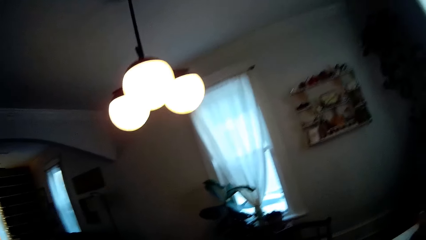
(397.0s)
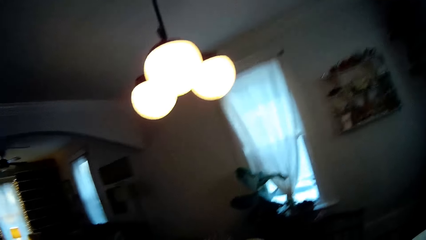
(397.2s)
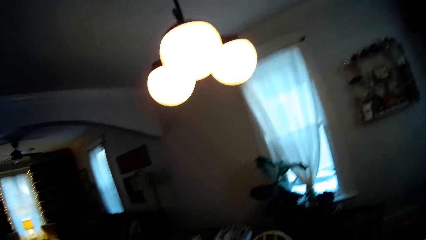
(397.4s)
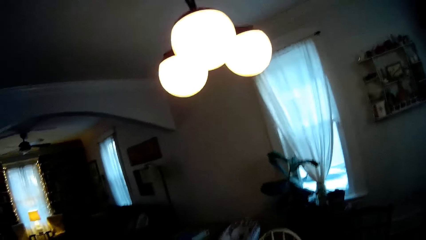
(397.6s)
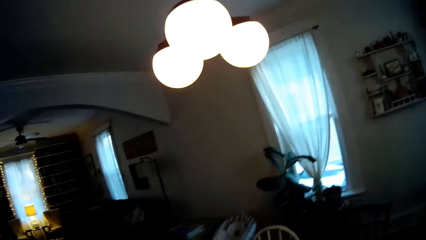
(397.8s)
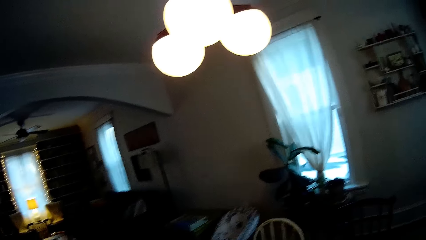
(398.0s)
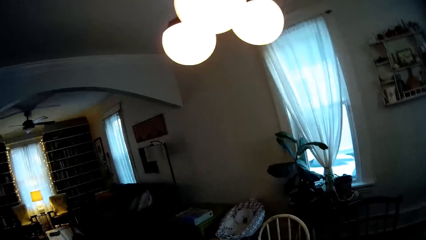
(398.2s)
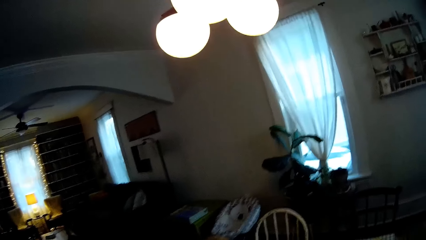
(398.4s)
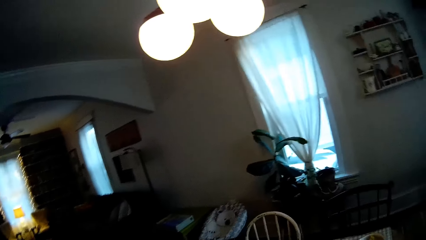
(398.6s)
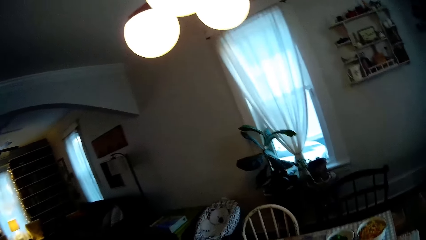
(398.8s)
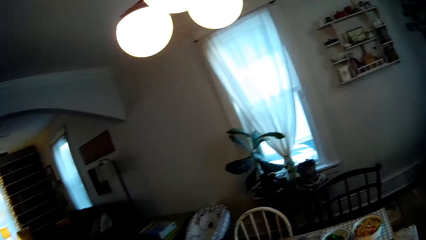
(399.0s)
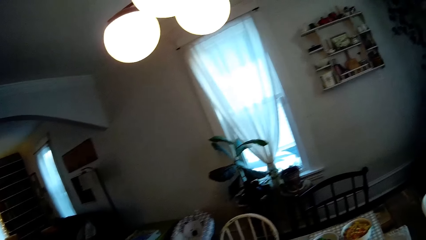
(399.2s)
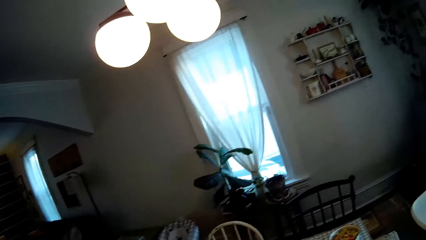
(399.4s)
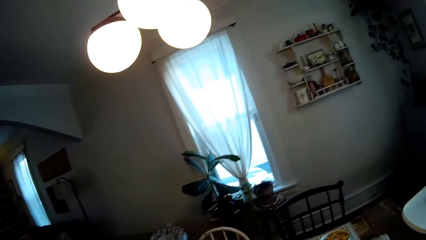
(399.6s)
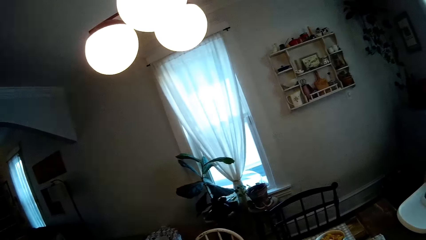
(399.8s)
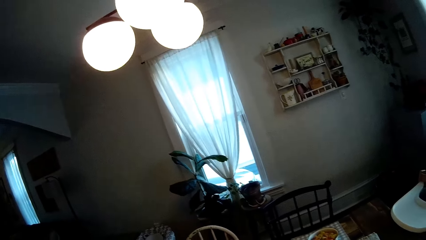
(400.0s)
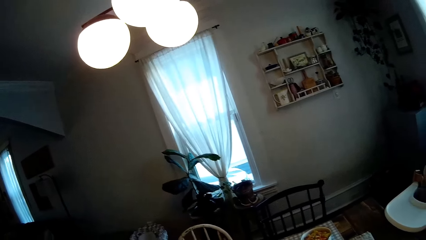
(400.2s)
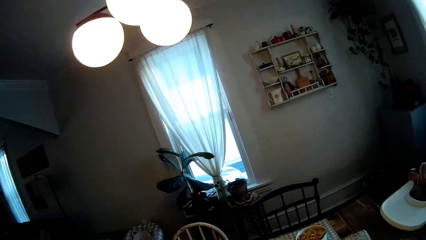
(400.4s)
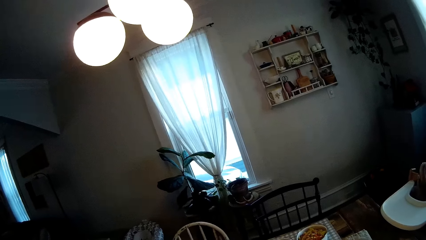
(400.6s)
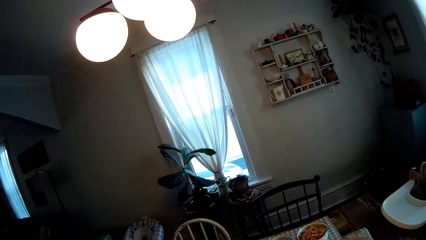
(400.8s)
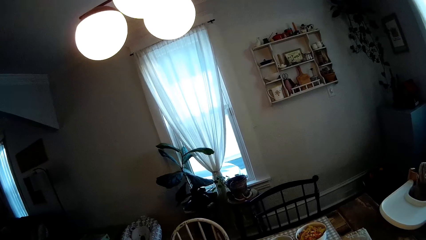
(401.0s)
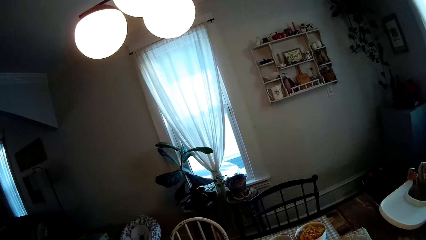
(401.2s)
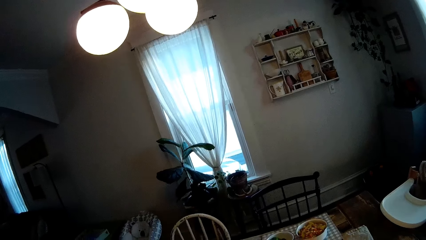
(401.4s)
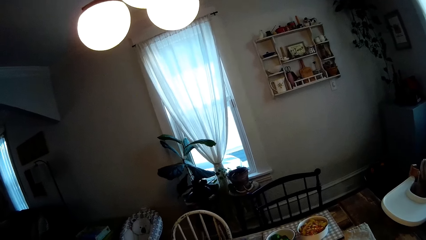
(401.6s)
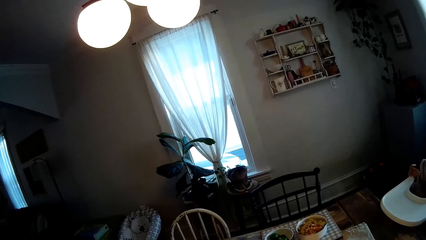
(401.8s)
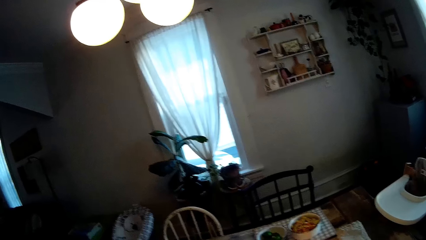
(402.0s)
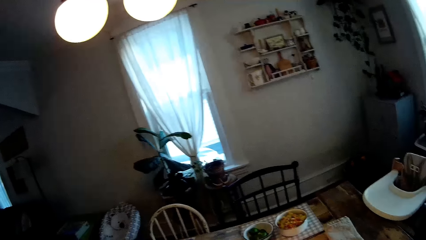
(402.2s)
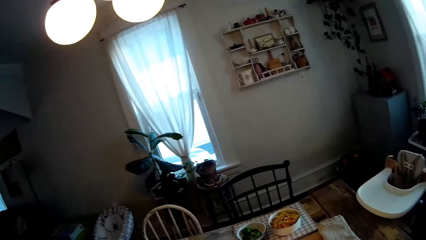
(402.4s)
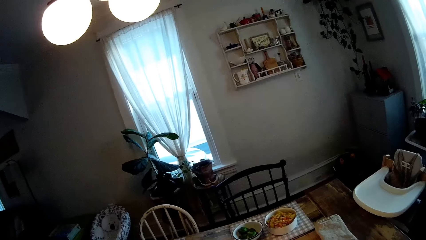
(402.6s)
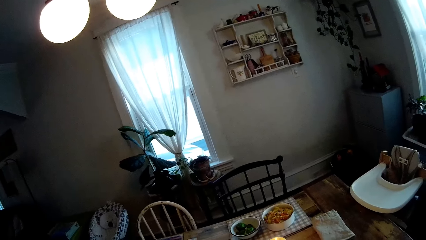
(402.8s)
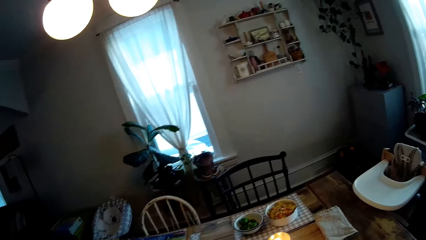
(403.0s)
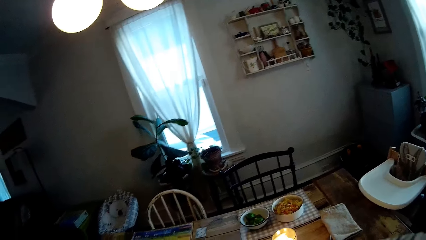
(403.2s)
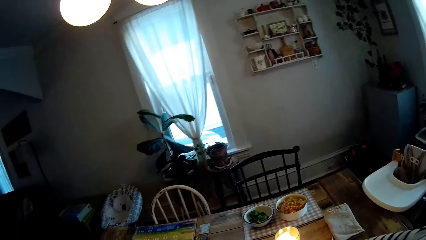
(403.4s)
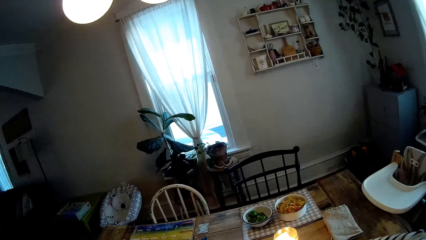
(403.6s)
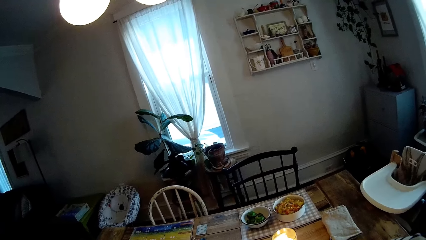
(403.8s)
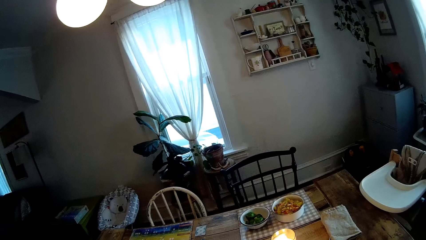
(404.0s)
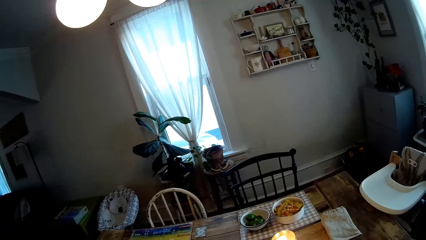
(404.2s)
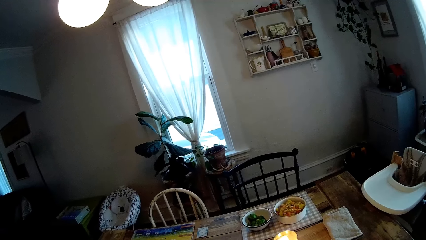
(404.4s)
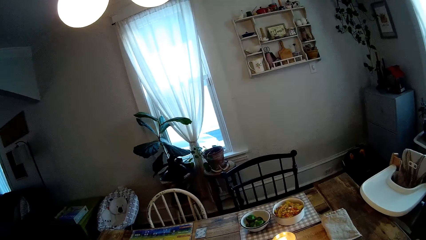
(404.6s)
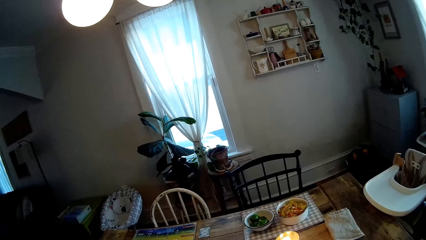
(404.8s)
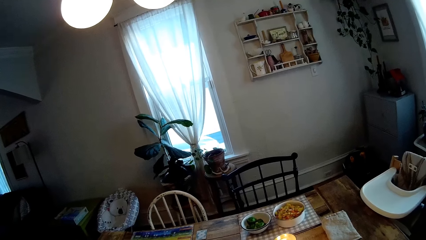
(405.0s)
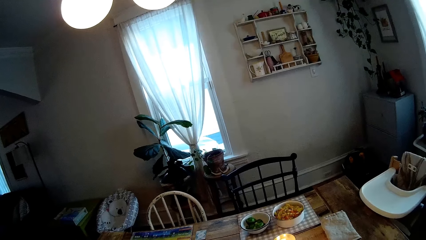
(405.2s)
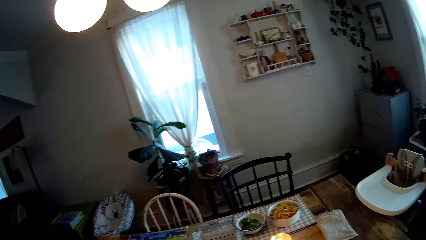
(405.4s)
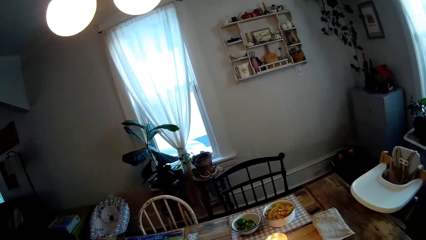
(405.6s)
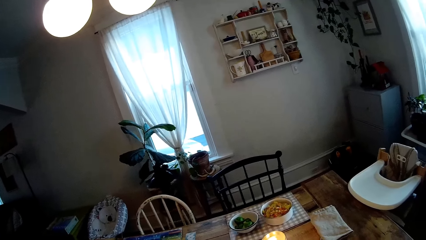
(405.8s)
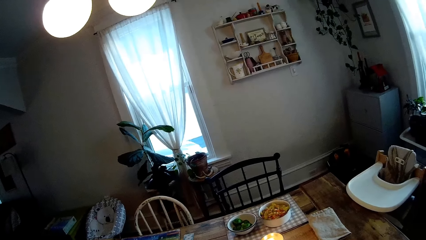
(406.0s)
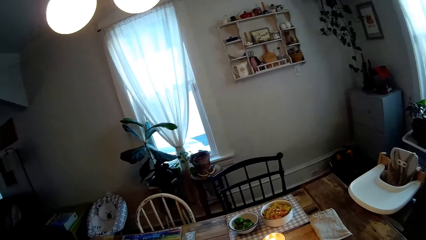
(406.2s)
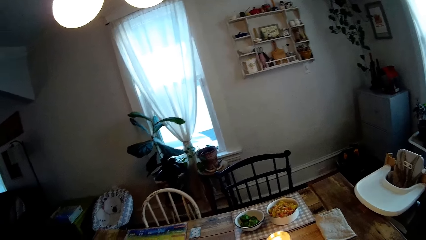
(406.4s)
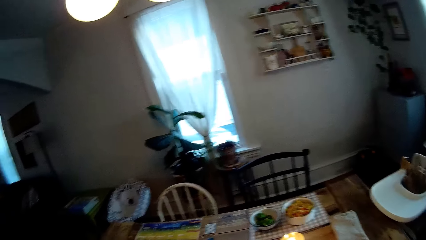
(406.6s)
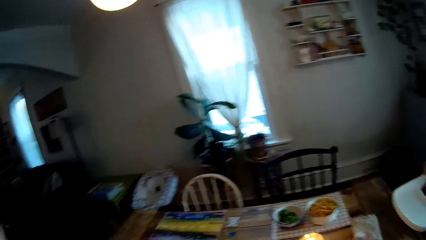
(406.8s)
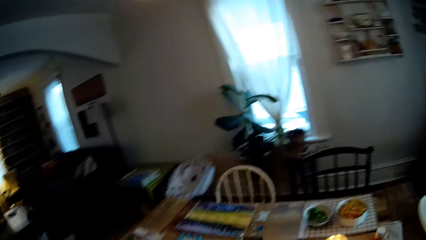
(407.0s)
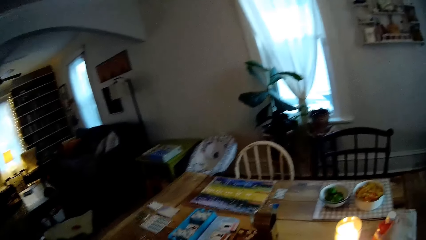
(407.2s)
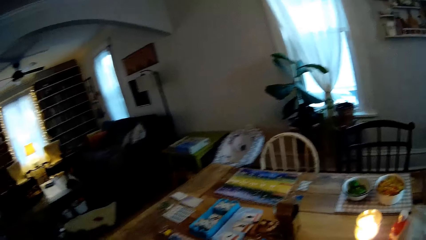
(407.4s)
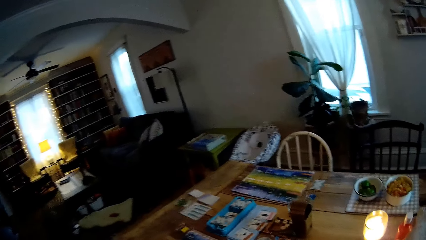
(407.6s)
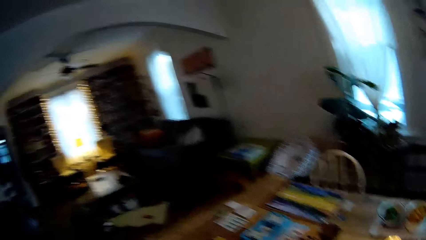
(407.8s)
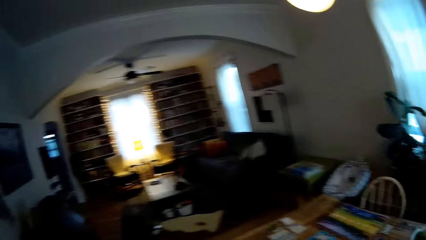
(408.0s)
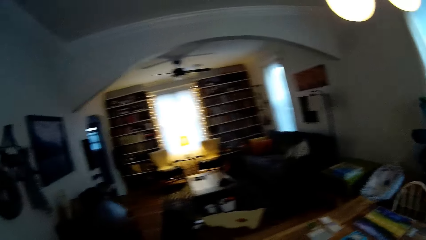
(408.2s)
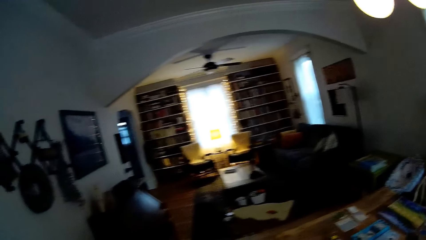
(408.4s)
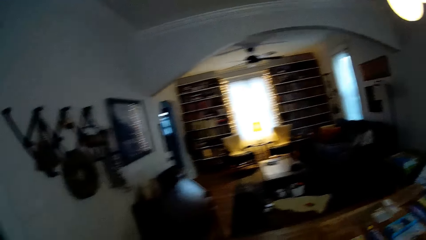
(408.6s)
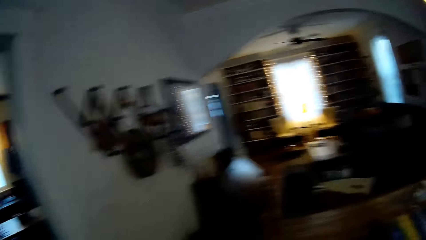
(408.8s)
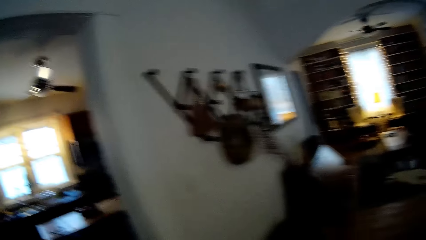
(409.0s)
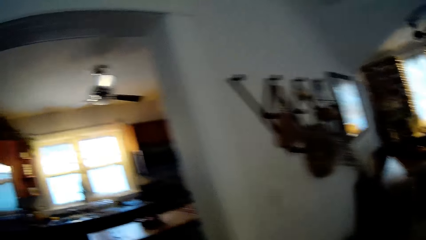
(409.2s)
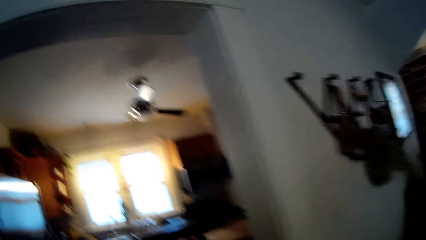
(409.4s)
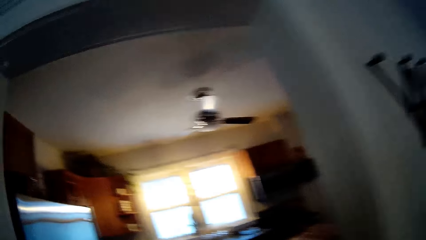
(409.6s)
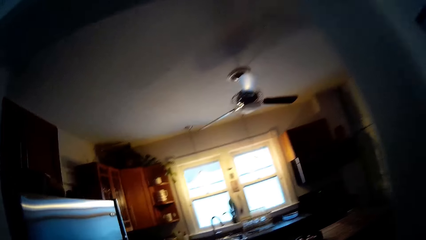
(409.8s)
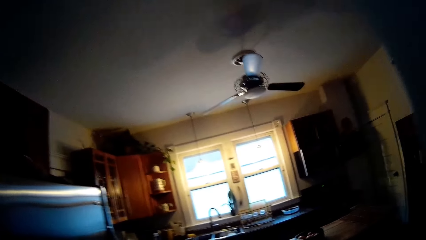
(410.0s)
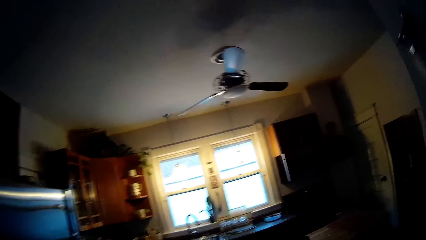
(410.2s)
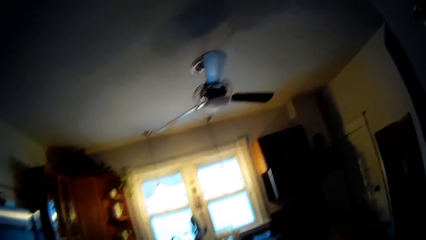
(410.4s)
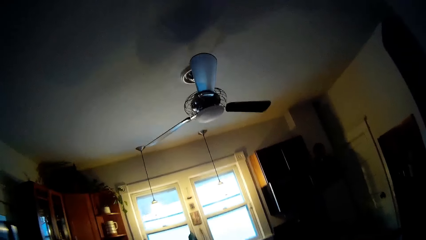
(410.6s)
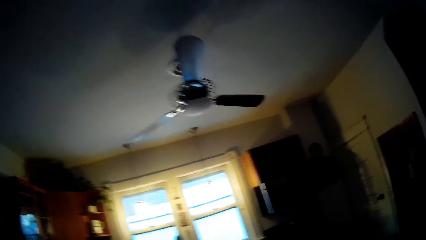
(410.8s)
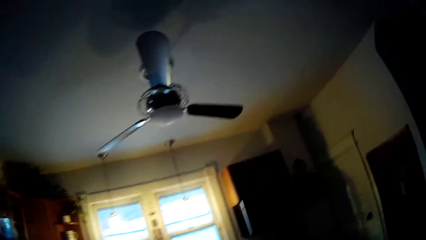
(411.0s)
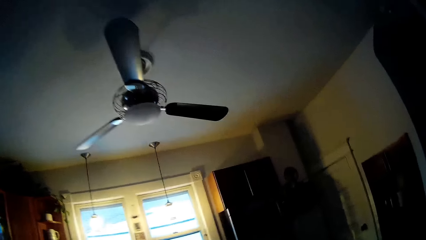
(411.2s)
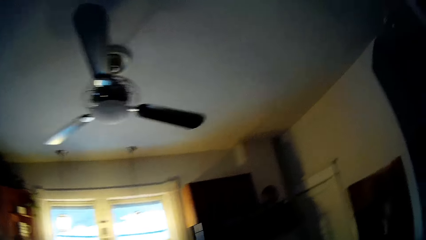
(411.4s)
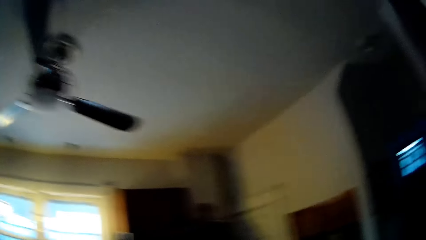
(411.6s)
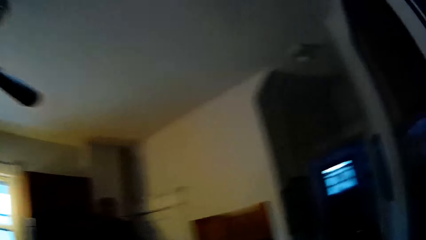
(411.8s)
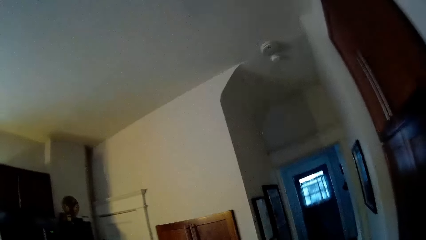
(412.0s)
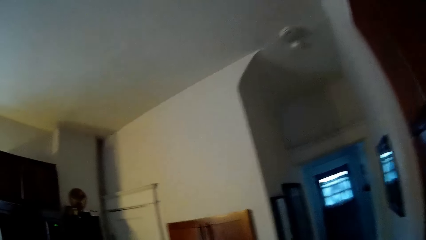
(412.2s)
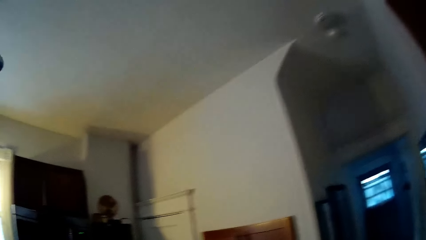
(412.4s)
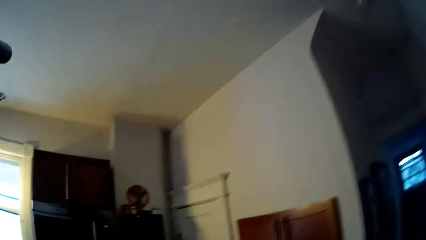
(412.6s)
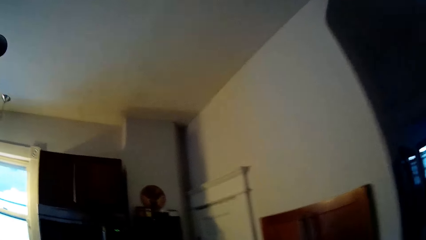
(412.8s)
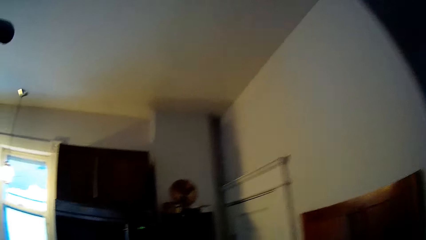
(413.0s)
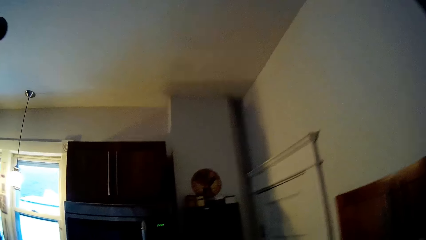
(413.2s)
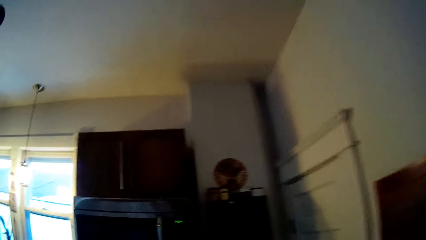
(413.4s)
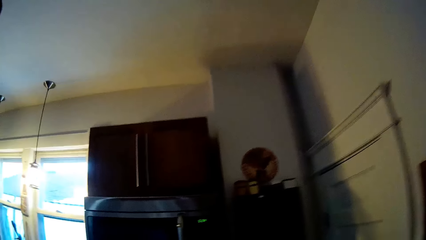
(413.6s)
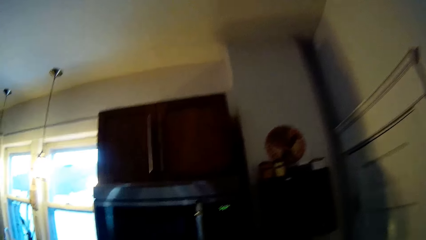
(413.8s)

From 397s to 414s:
The camera wearer shakes the bottle. They walk into the kitchen from the dining room.
